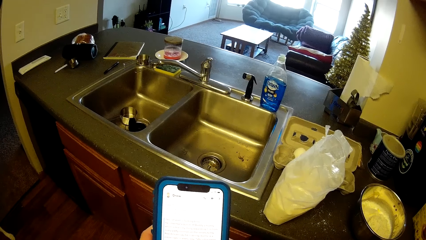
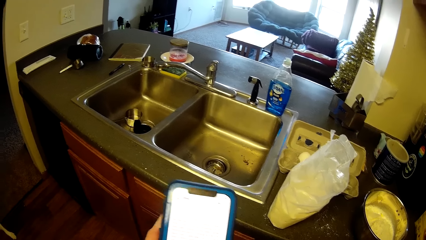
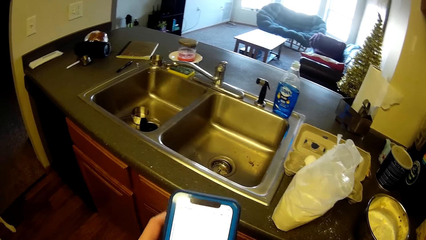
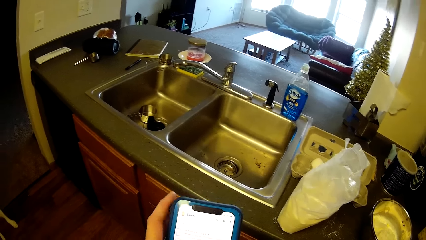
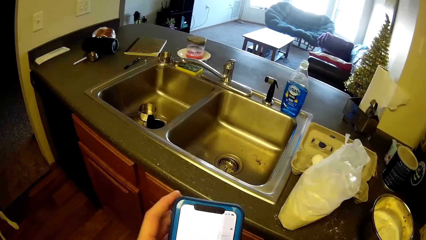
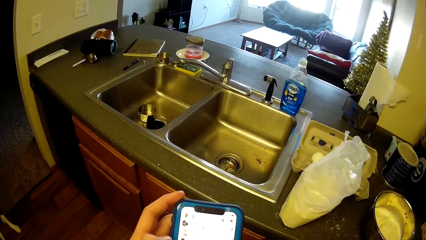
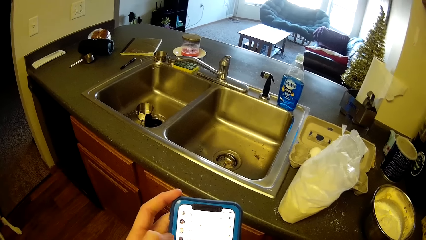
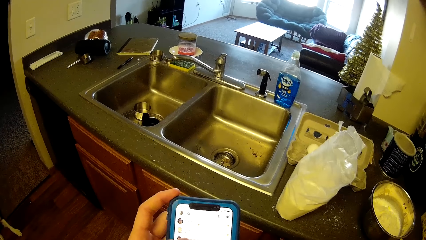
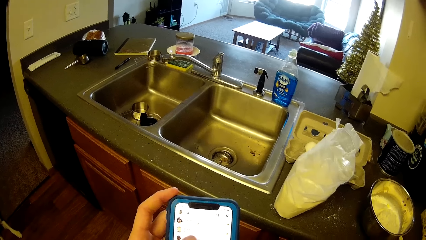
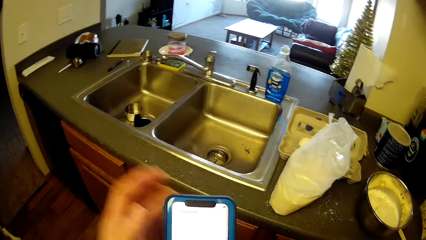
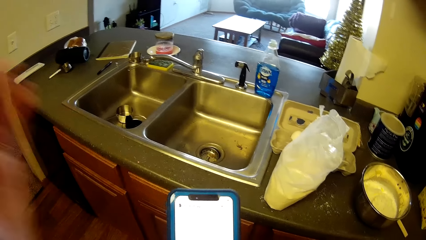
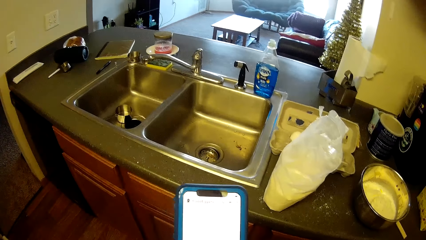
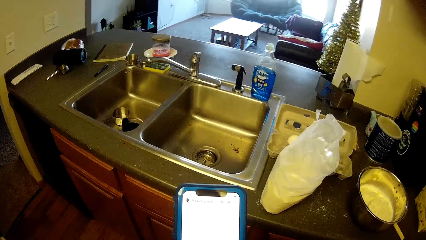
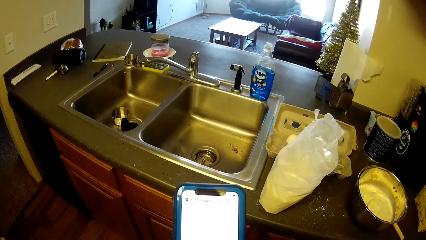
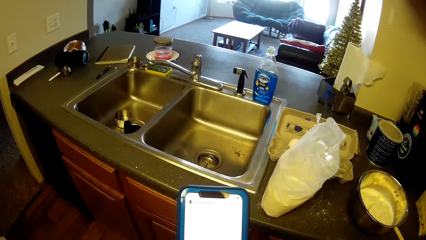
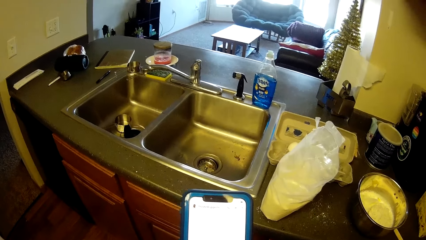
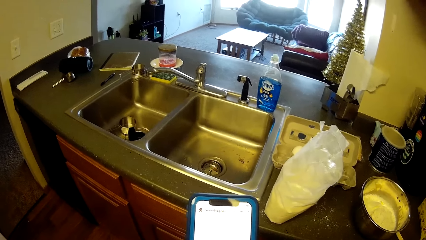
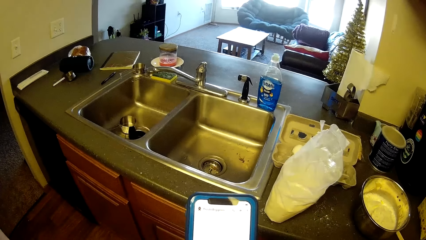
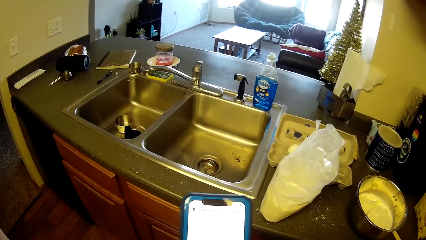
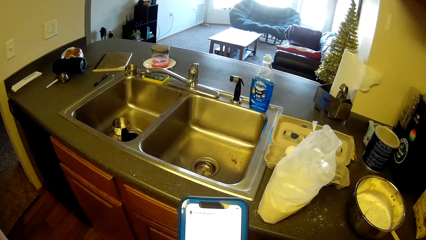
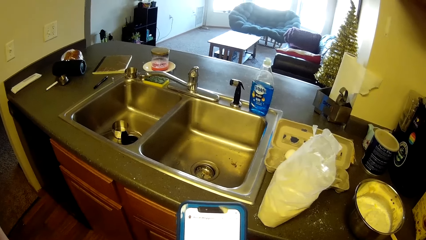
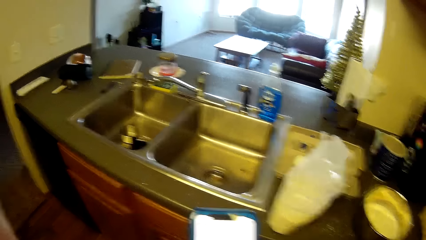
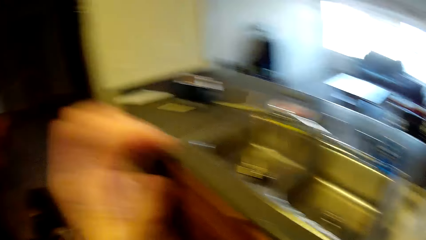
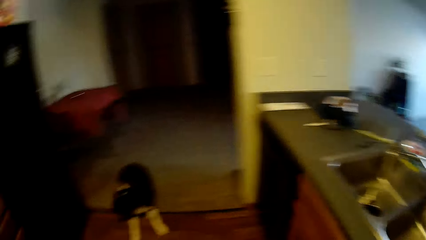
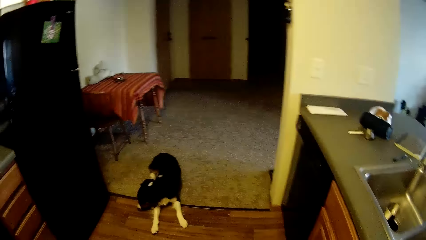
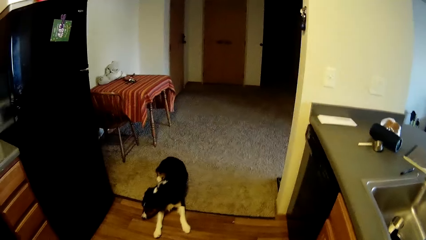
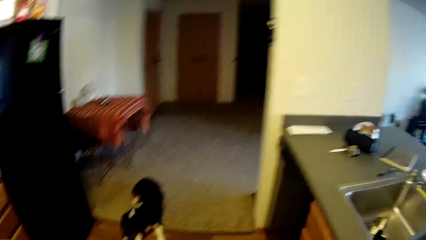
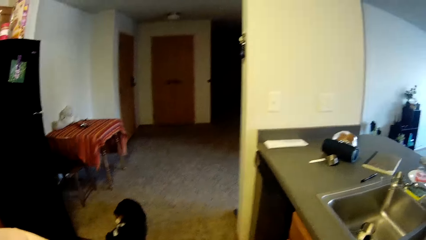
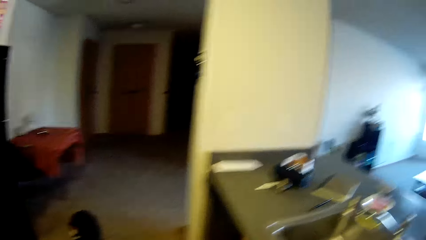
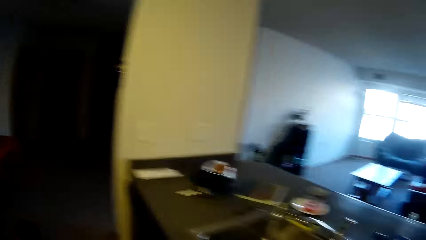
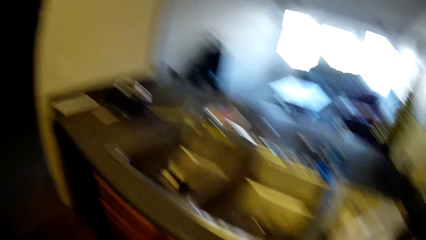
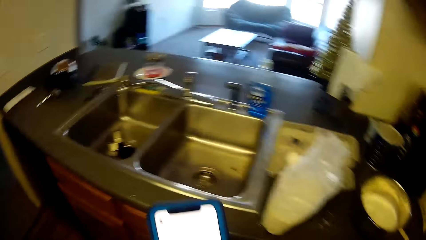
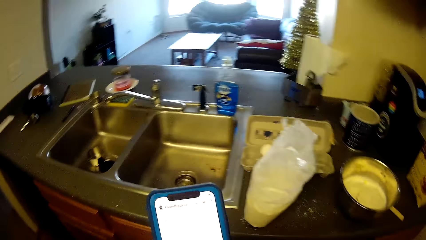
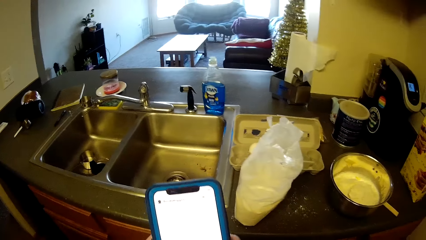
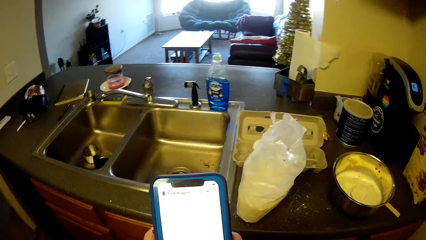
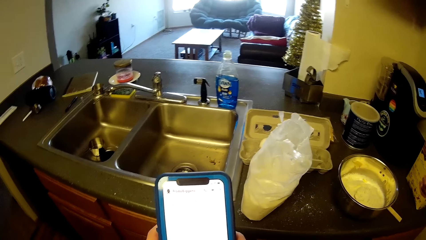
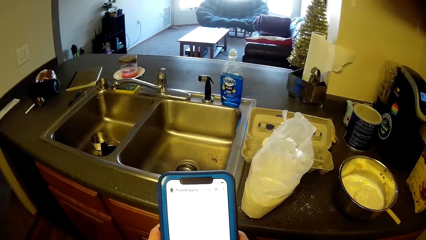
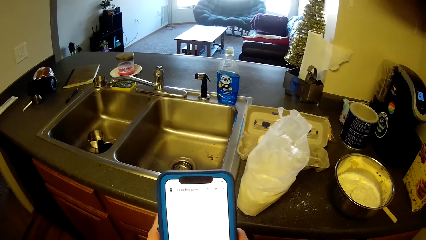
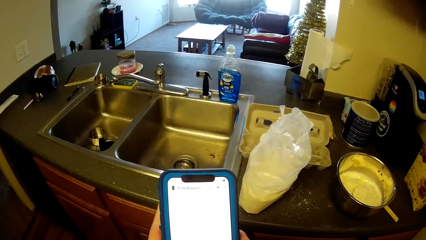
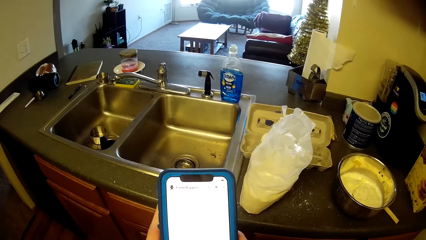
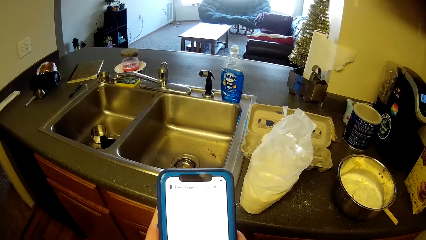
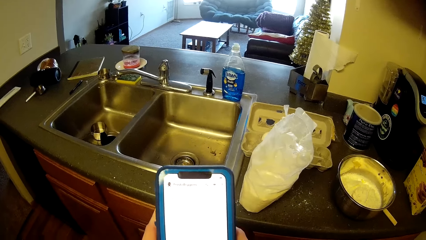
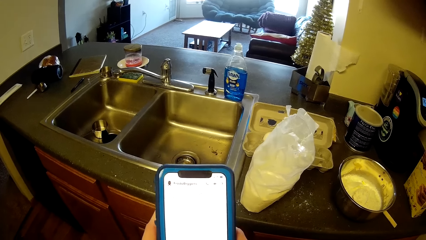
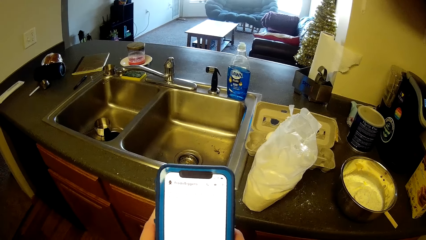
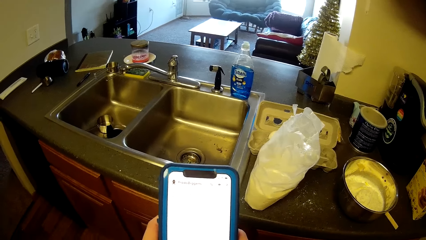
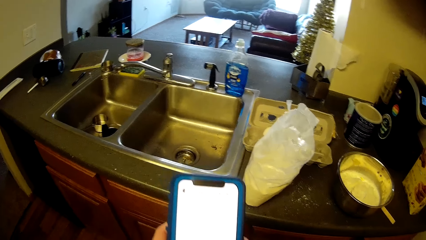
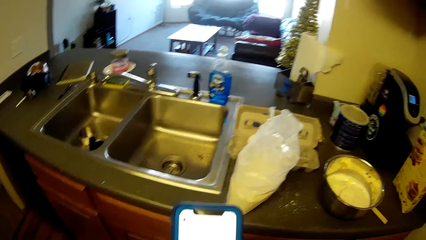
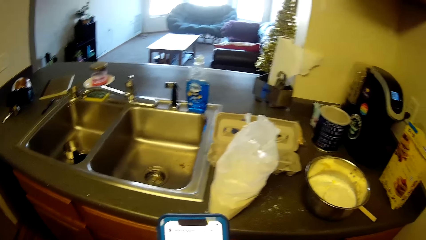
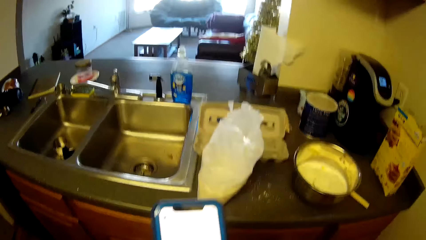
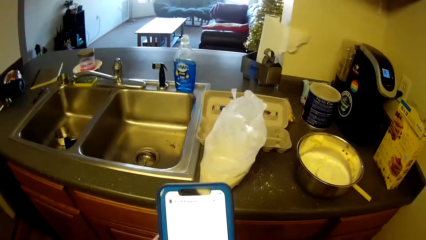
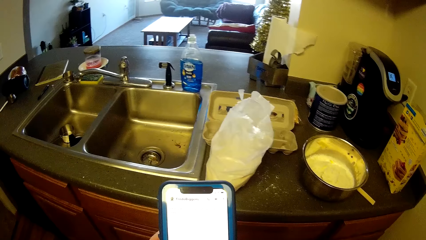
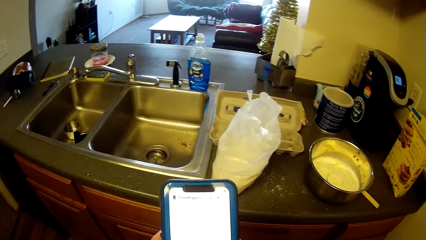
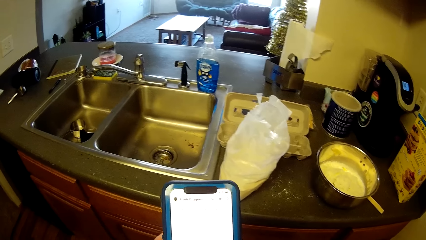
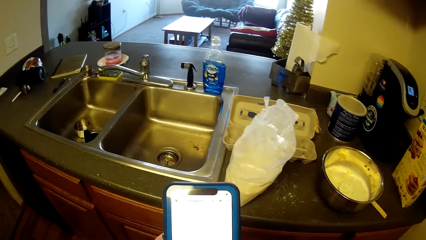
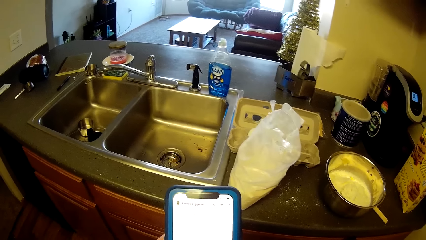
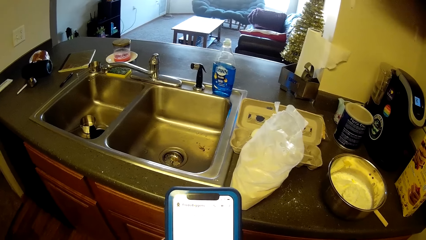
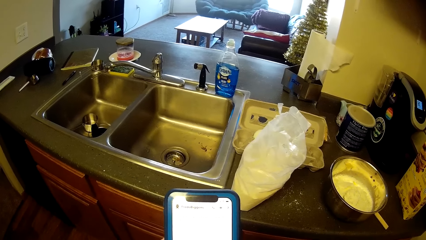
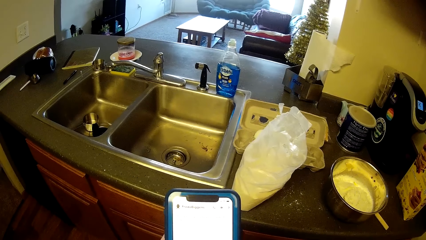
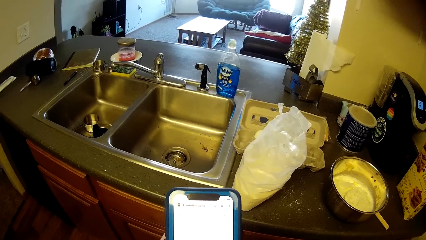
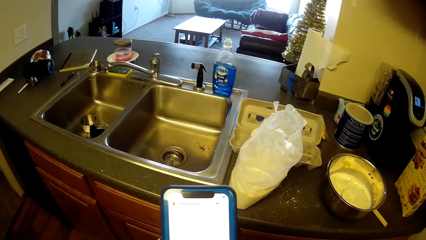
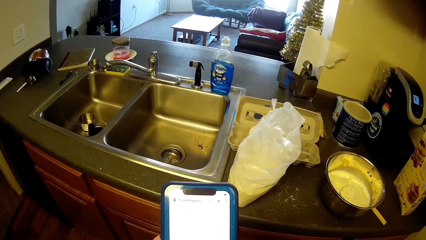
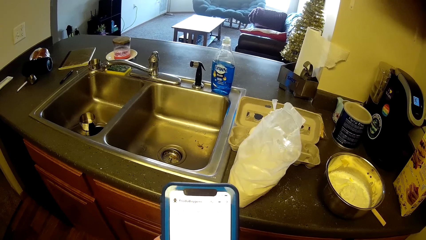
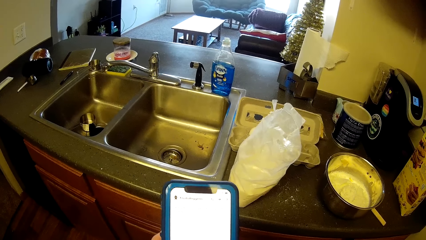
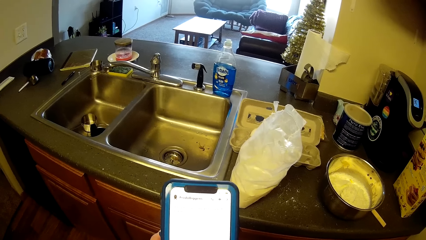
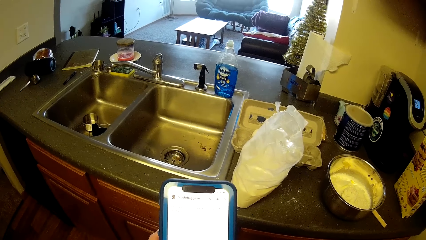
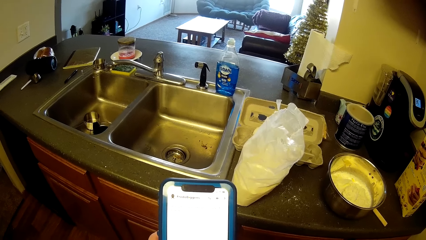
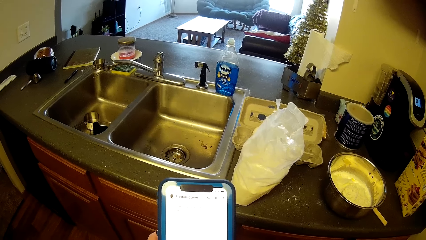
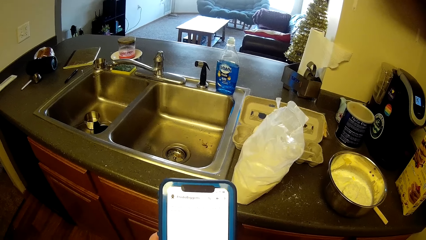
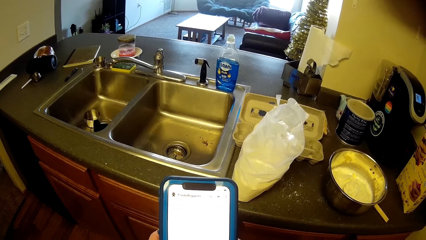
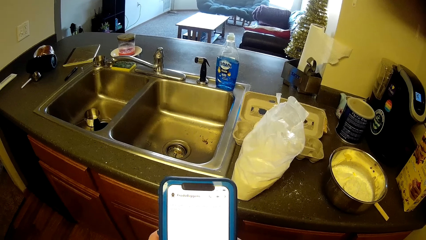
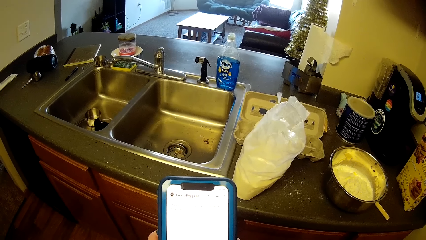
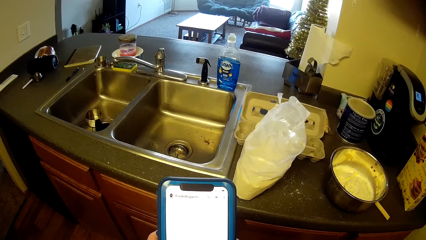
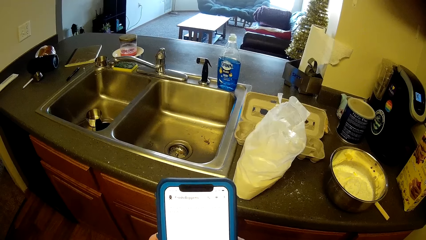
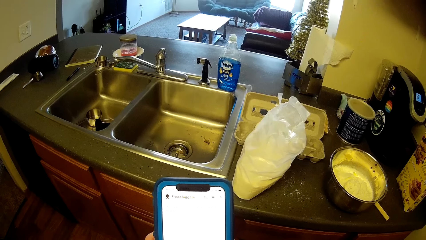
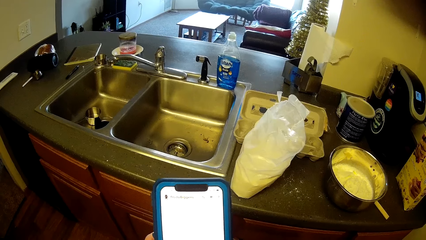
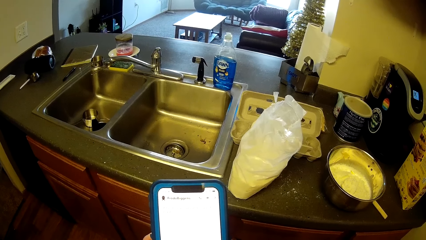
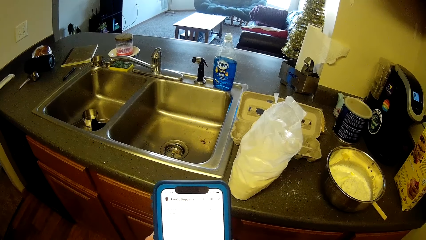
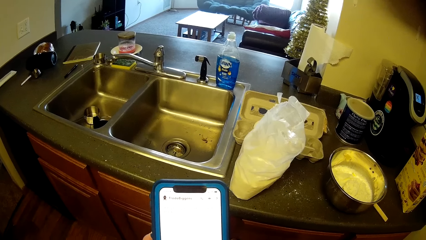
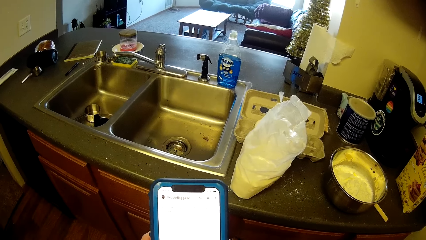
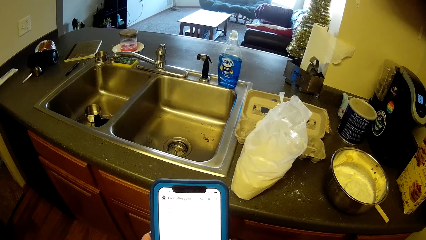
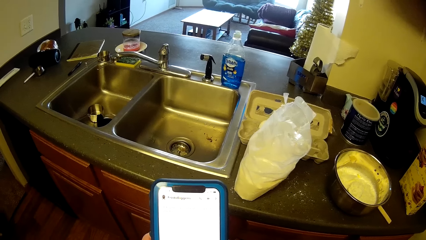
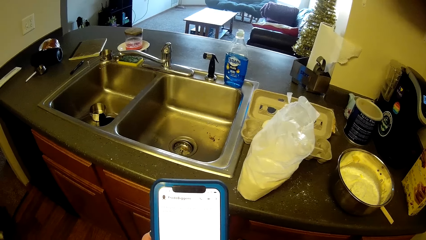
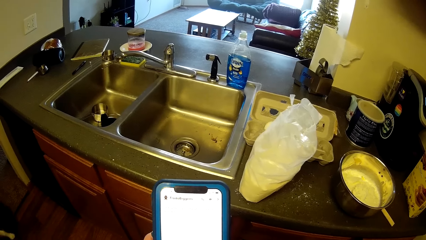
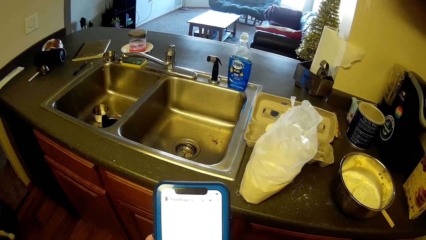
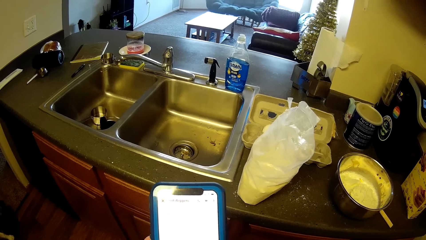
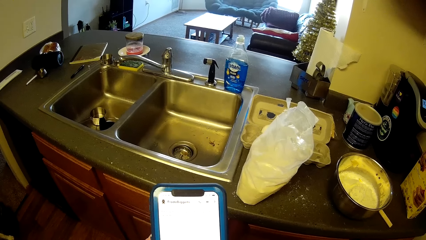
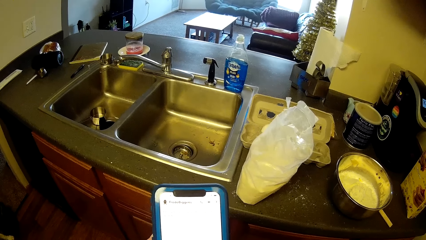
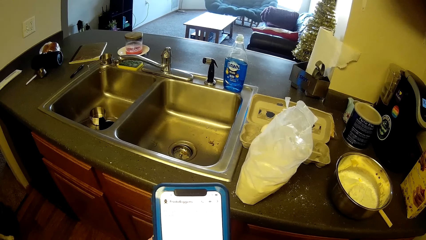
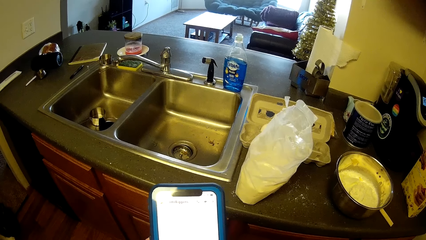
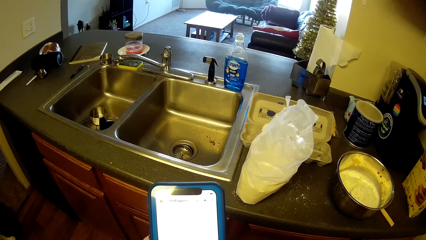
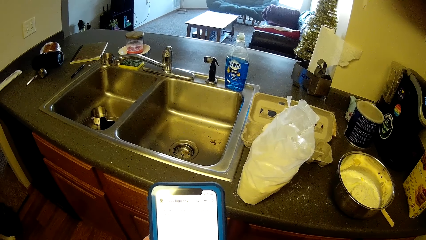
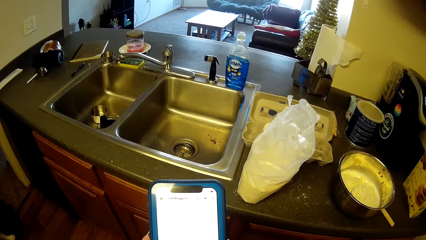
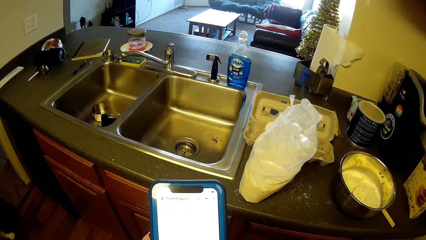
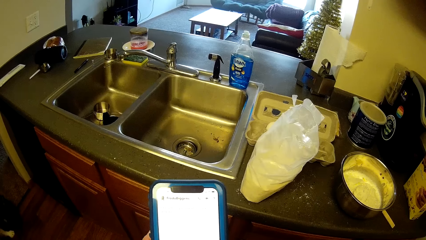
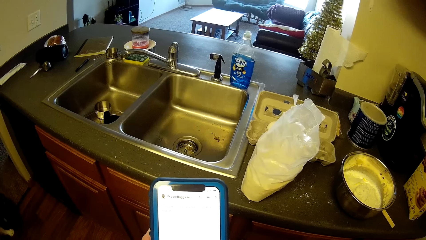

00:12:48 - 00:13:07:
The camera wearer raises her left hand briefly. She looks towards the dog briefly. She resumes pressing the phone.
